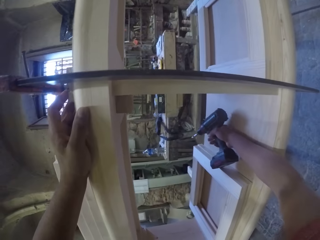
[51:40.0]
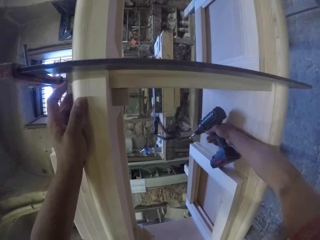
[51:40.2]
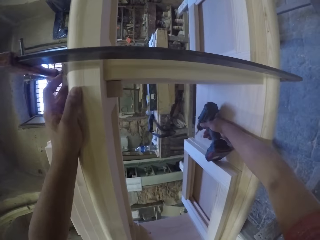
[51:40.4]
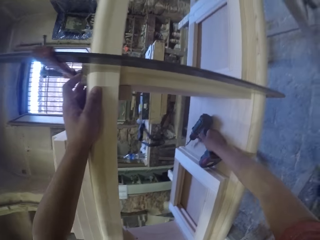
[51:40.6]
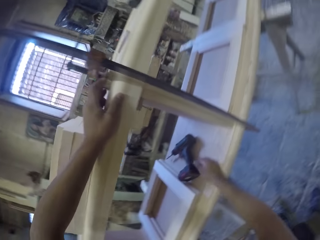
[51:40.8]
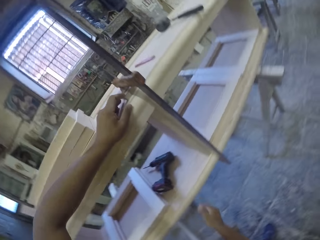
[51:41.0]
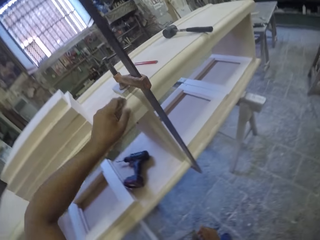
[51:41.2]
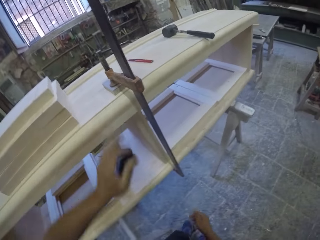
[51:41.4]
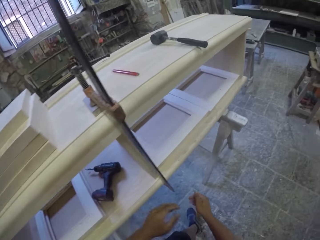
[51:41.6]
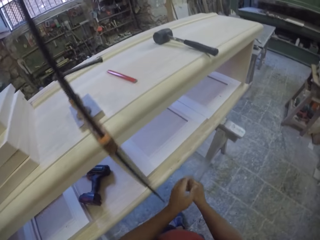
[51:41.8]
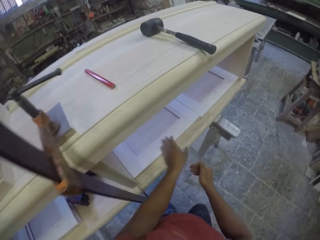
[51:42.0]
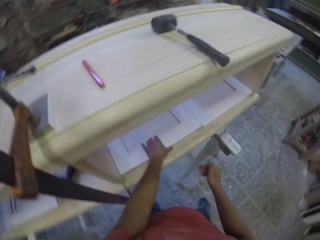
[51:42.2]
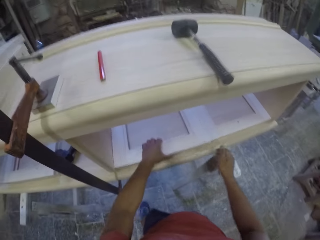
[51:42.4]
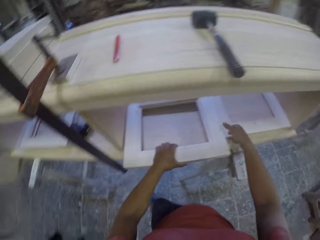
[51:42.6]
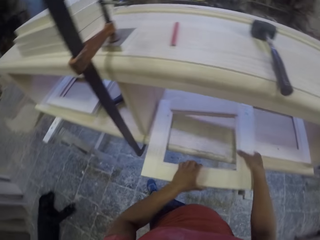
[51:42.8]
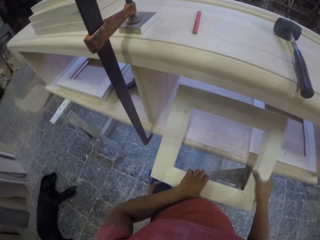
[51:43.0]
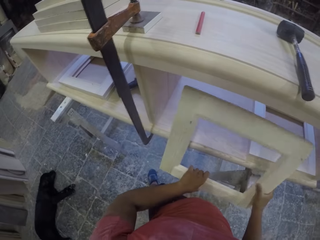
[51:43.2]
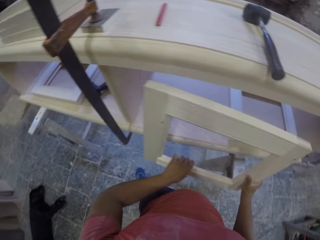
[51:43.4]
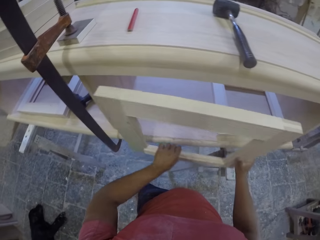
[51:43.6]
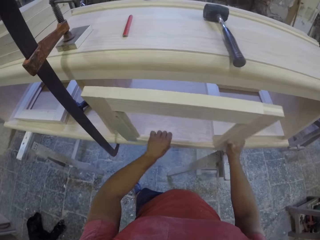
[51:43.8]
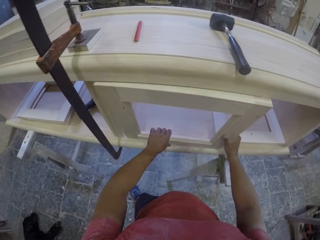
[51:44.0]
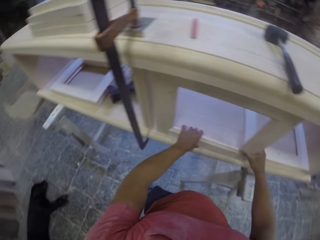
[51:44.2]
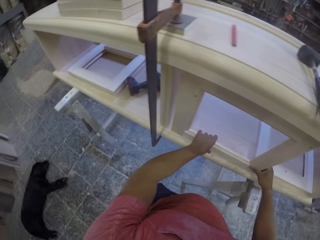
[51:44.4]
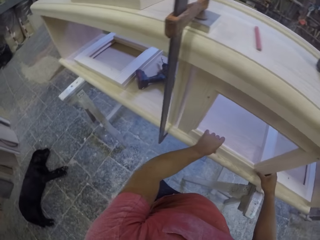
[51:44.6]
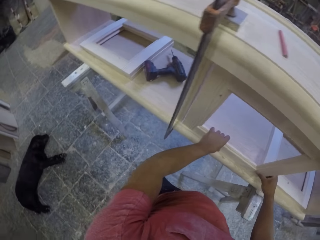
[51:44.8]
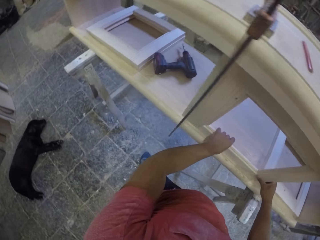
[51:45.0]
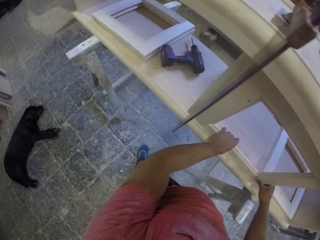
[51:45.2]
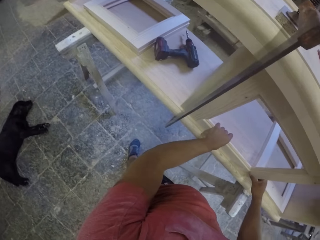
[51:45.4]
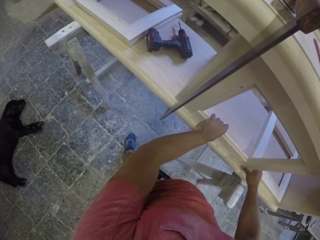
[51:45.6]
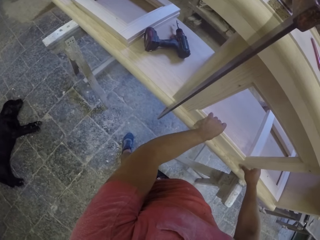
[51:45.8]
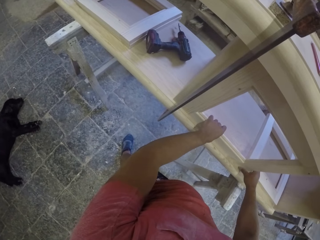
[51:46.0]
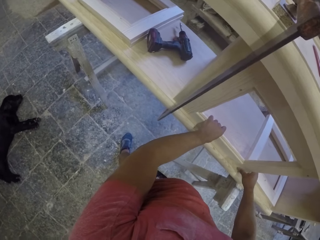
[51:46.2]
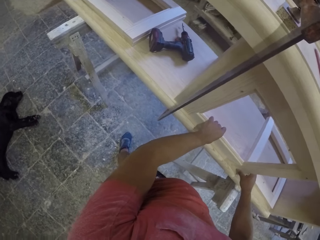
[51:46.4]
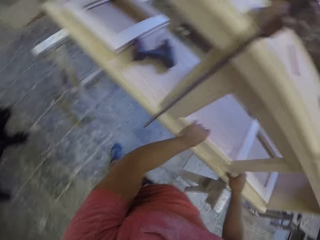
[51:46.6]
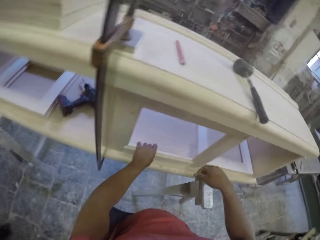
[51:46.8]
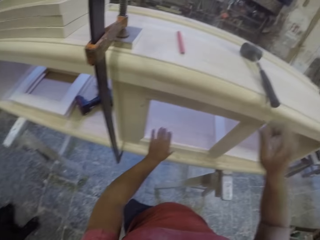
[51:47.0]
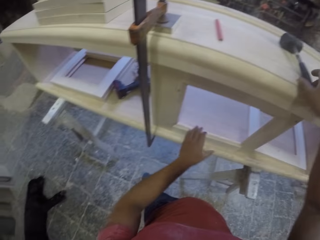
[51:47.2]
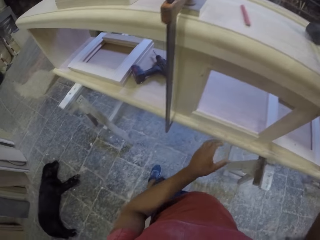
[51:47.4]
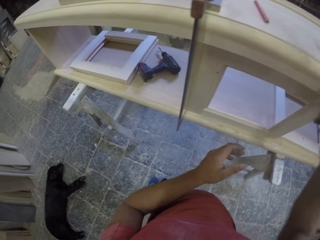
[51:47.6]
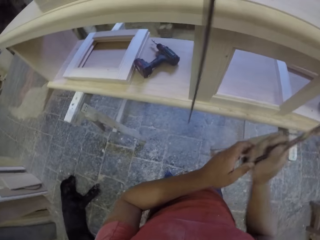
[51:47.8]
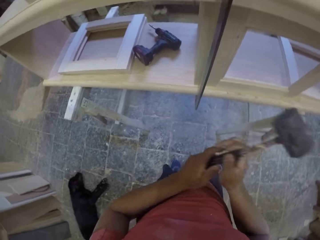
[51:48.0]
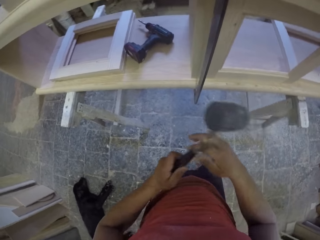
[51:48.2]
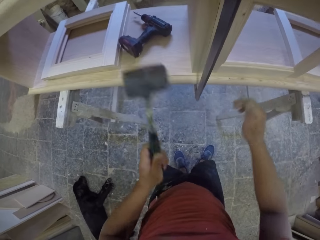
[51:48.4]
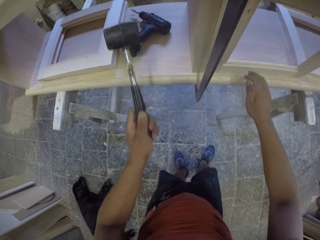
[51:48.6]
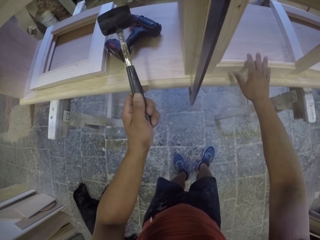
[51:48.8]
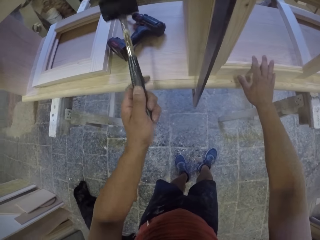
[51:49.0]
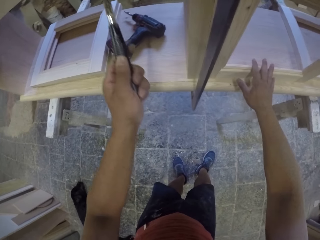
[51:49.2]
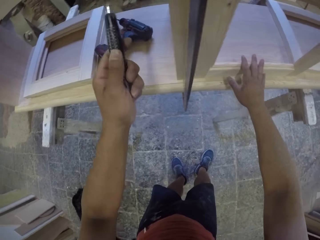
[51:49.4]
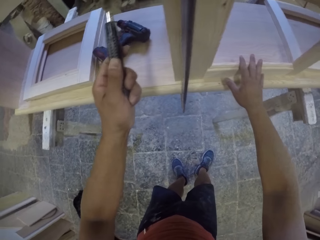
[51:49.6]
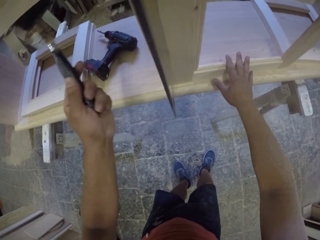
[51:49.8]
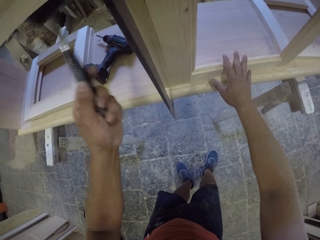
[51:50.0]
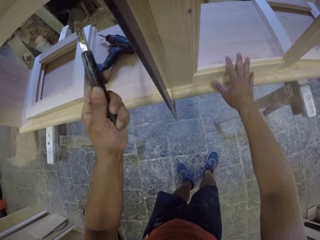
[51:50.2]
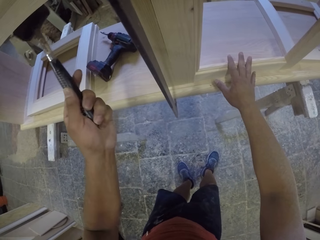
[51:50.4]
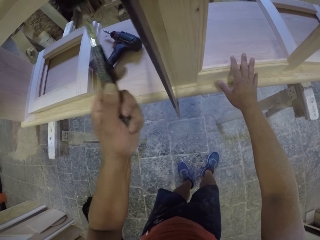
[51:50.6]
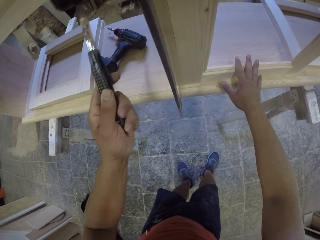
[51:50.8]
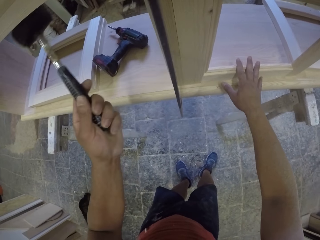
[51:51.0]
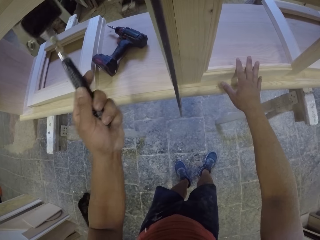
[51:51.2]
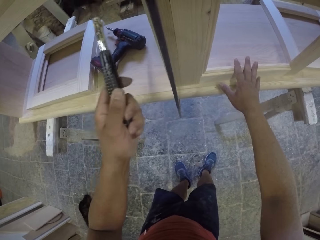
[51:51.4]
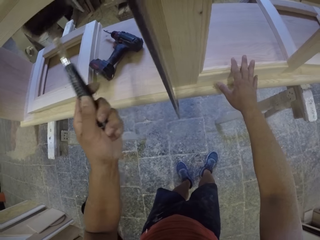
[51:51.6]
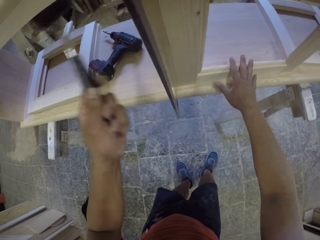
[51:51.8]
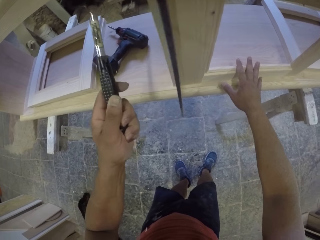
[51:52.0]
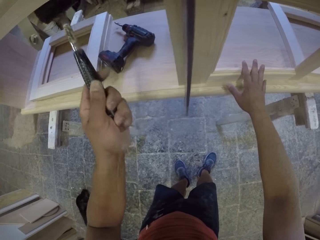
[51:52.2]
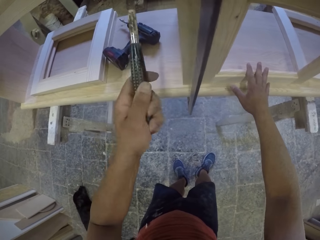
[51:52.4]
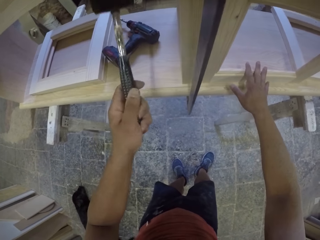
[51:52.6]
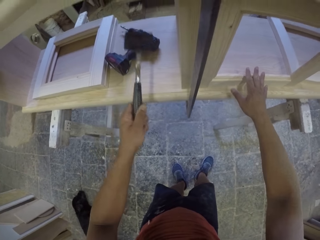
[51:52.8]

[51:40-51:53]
The camera wearer drops the grinder on the drawer, grabs a piece of wood and fits the piece of wood on the furniture. They take the hammer from the drawer and hit the clamp with the hammer.

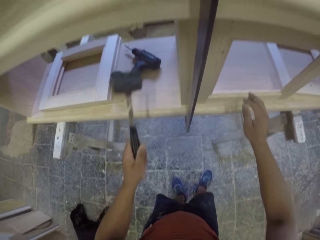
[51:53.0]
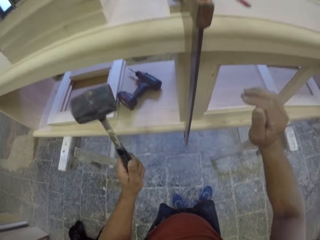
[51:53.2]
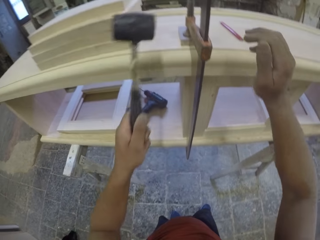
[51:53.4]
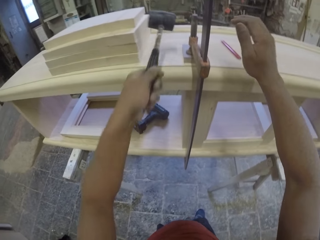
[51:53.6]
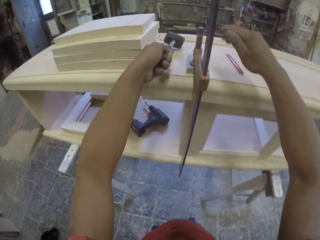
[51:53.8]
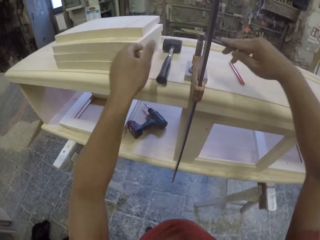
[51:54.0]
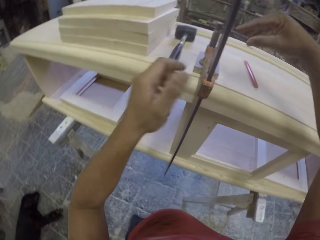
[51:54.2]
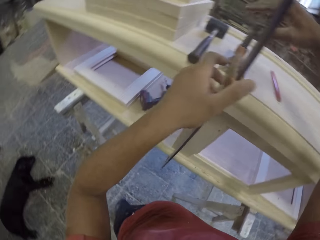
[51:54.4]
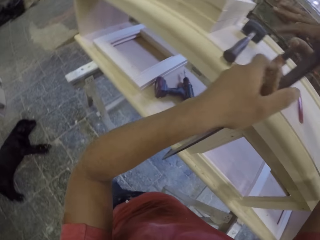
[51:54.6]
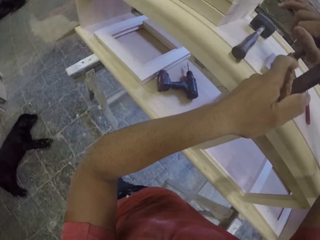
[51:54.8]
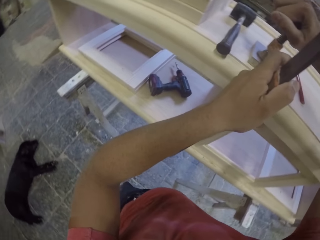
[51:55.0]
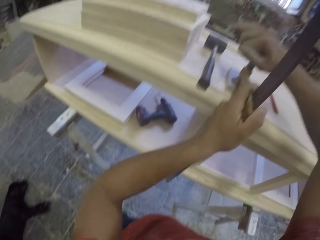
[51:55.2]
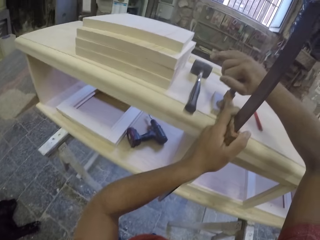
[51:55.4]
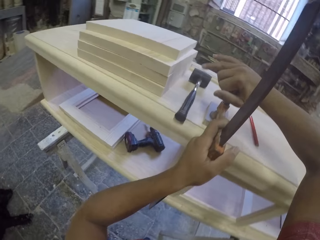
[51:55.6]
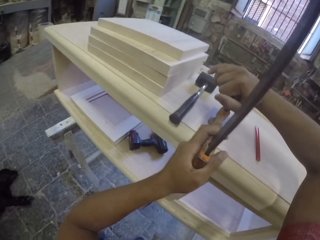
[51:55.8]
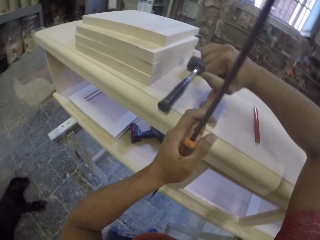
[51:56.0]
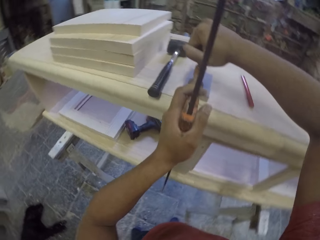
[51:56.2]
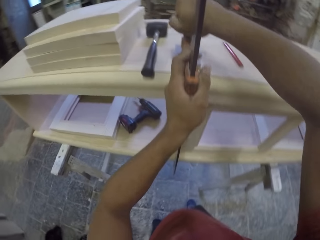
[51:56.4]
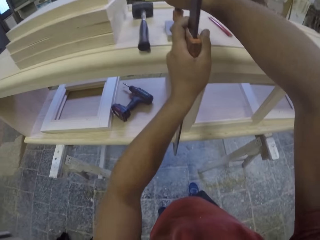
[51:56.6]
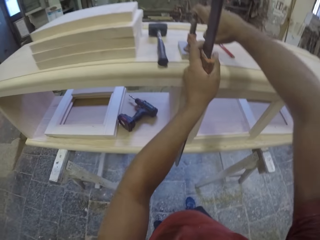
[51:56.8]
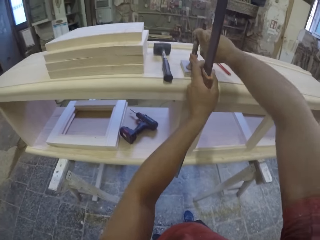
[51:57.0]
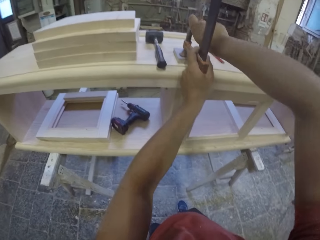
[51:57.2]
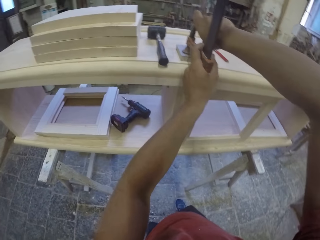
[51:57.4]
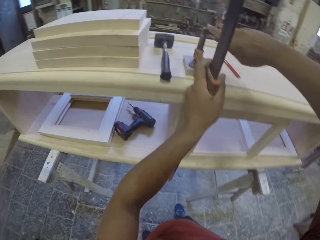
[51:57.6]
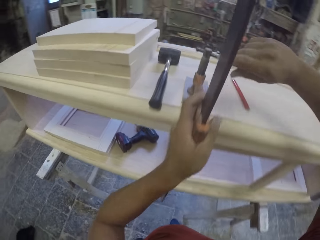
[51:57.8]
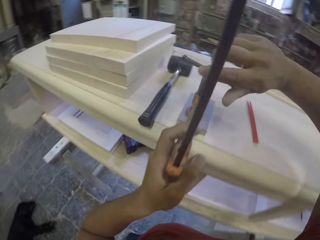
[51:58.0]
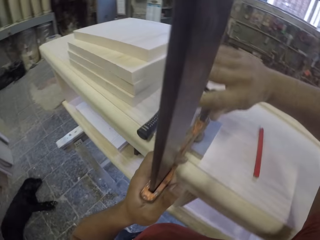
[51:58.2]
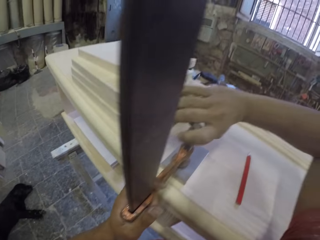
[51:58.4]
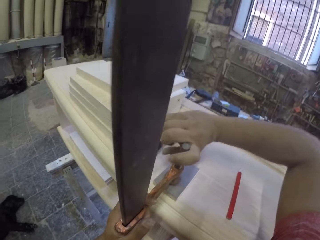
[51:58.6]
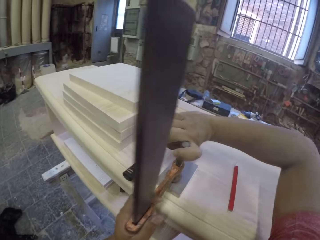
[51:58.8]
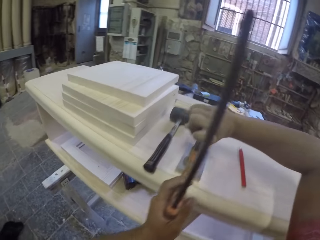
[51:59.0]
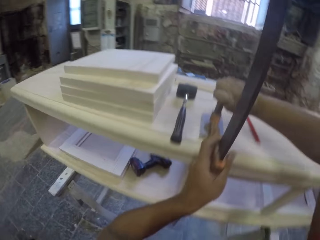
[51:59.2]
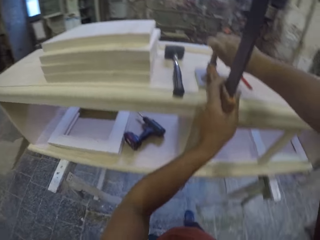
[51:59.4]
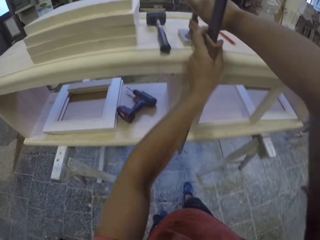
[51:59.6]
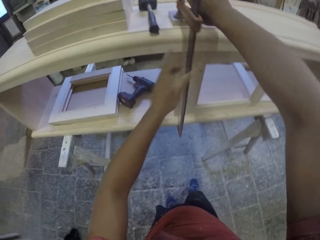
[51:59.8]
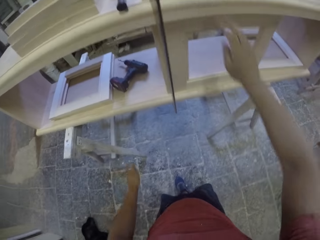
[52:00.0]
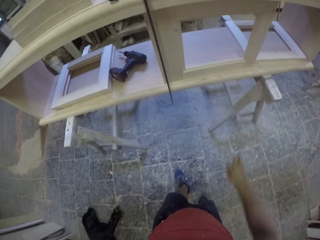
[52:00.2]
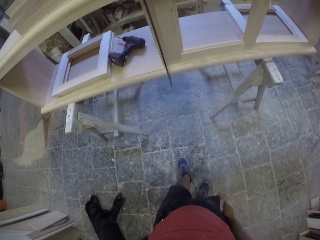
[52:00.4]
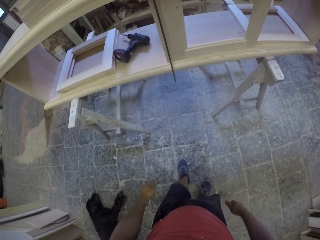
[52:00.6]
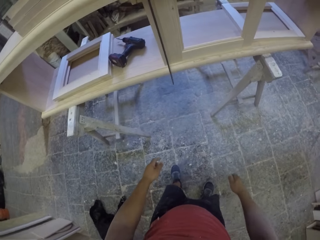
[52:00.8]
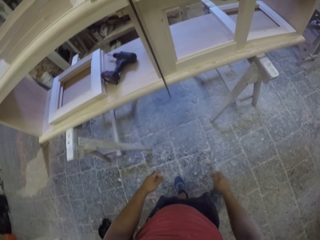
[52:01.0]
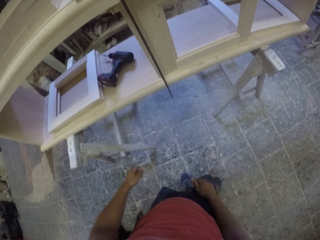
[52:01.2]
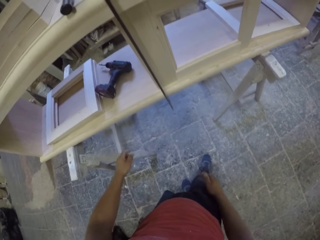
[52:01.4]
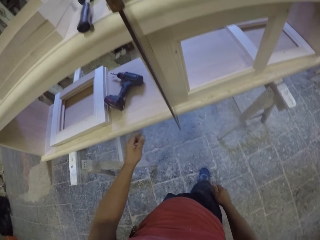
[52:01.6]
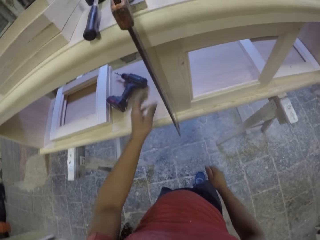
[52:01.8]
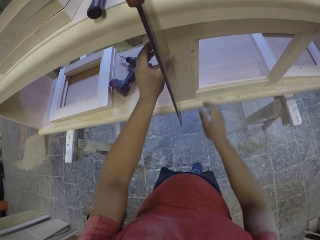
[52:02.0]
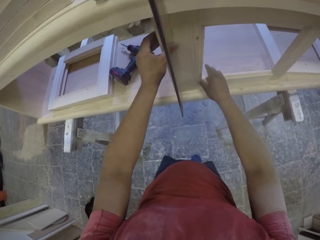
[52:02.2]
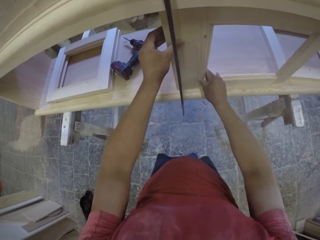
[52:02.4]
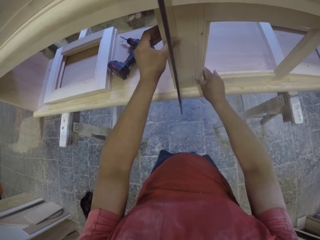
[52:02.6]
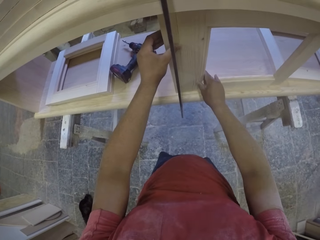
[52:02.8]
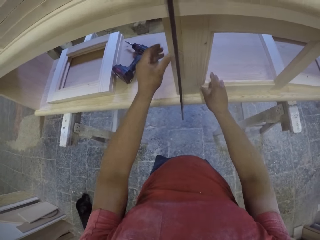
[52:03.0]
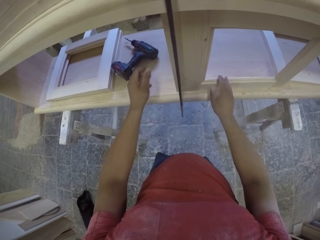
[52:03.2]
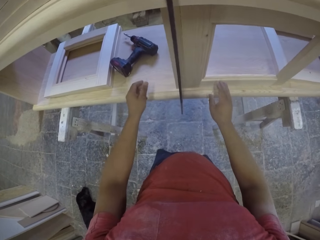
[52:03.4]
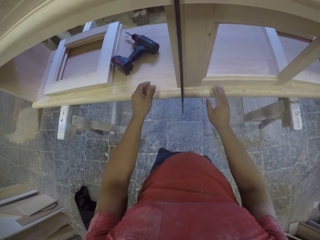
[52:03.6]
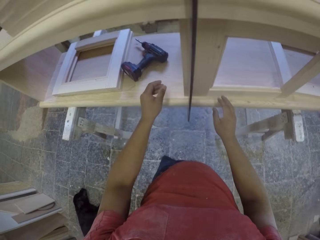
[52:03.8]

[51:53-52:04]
The camera wearer puts the hammer down and tightens the clamp. He tightens the clamp with his hands, gazes at the furniture and checks the piece of wood on the furniture.
